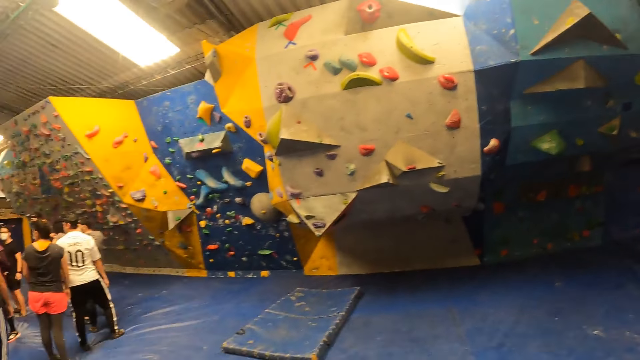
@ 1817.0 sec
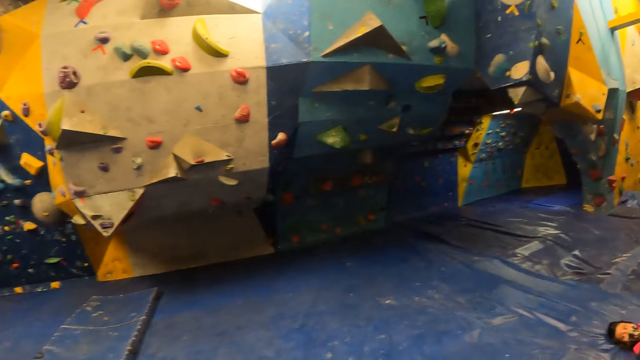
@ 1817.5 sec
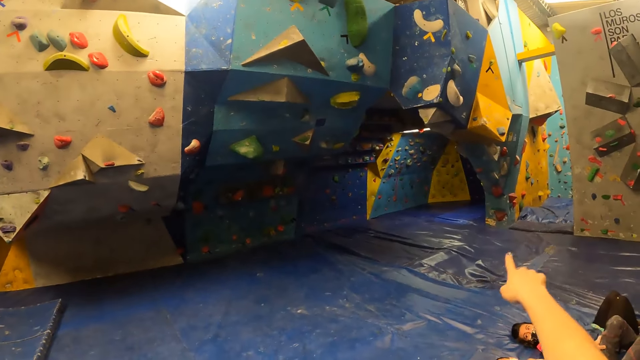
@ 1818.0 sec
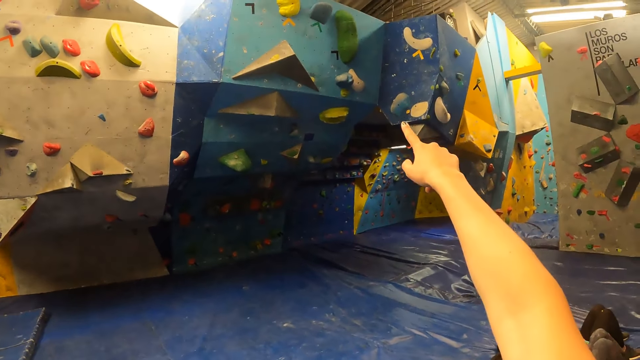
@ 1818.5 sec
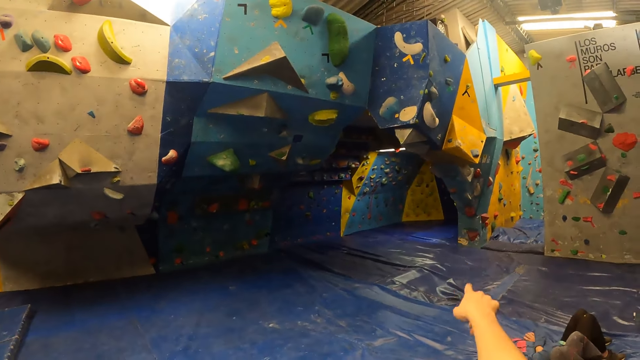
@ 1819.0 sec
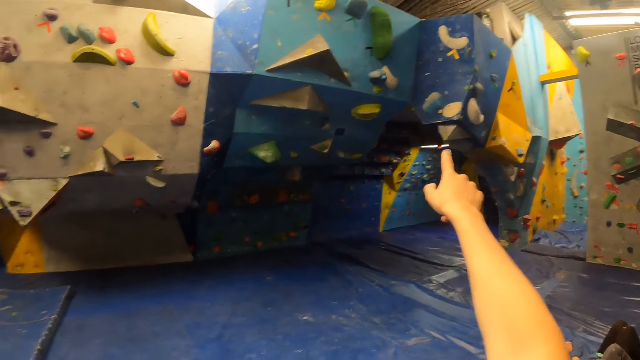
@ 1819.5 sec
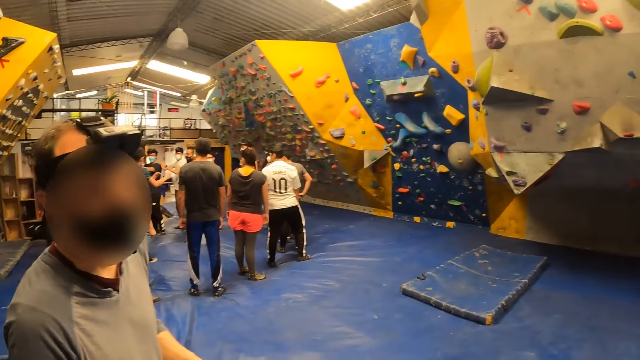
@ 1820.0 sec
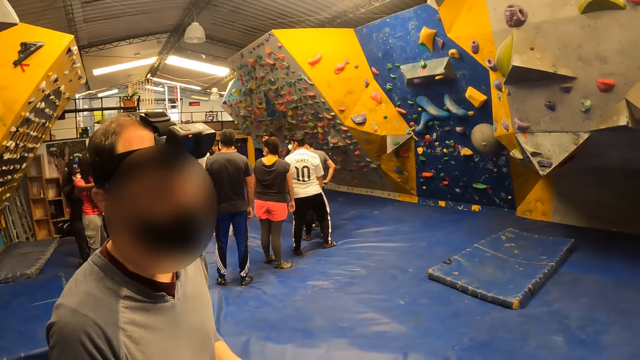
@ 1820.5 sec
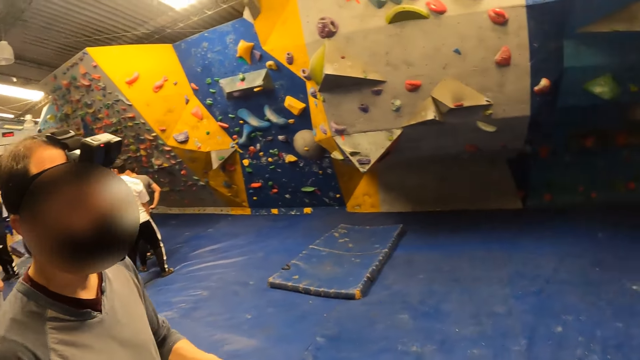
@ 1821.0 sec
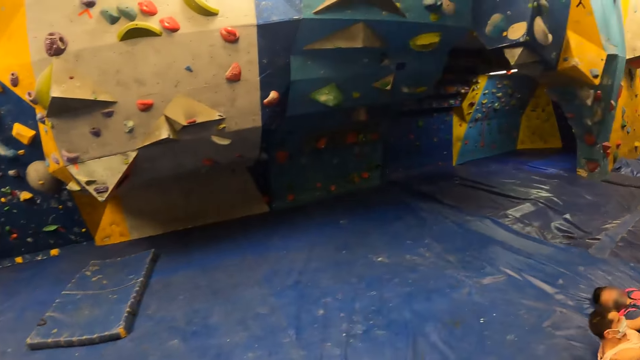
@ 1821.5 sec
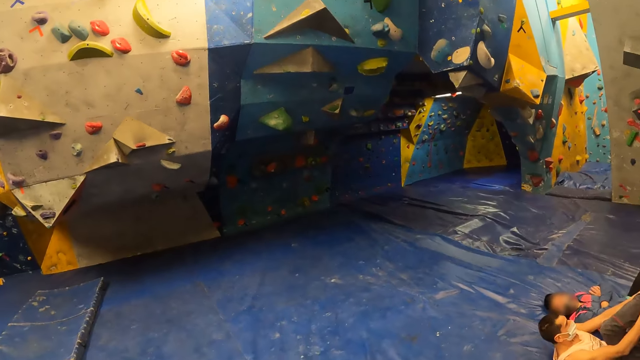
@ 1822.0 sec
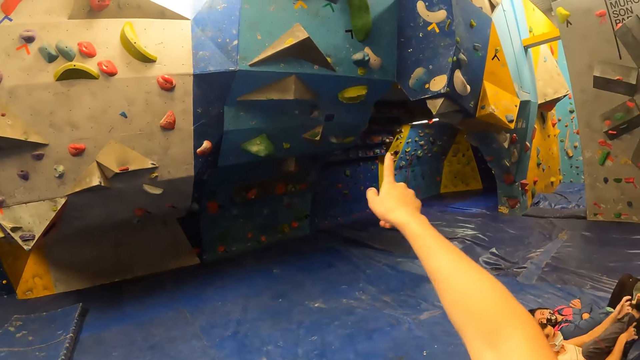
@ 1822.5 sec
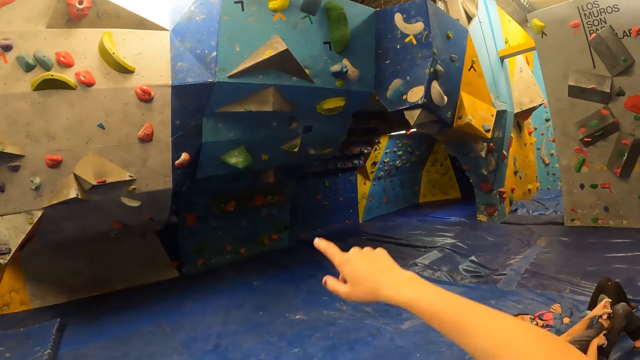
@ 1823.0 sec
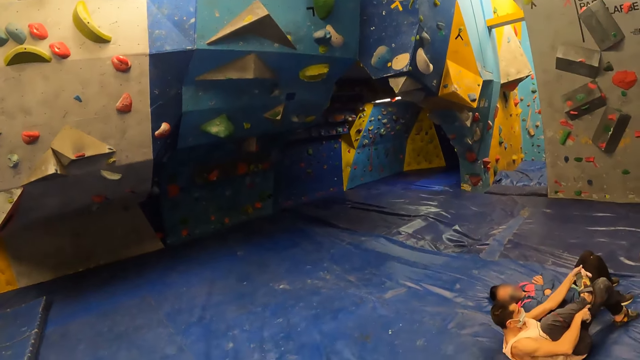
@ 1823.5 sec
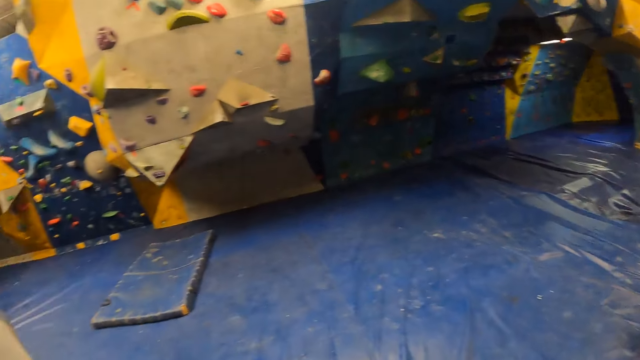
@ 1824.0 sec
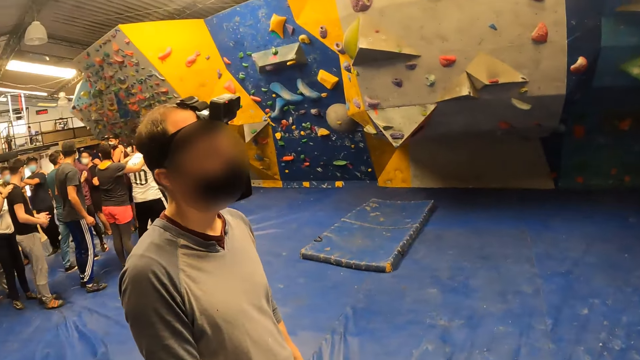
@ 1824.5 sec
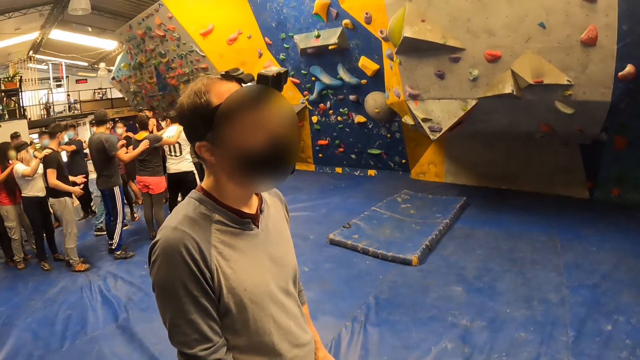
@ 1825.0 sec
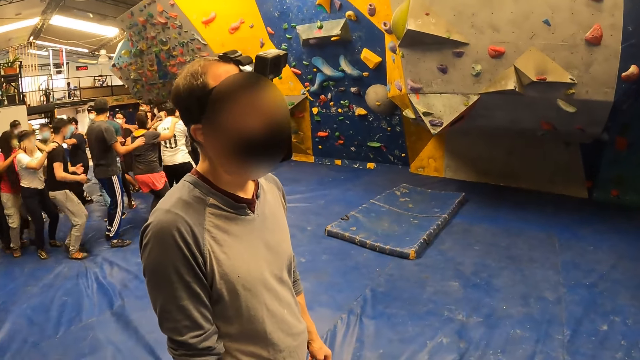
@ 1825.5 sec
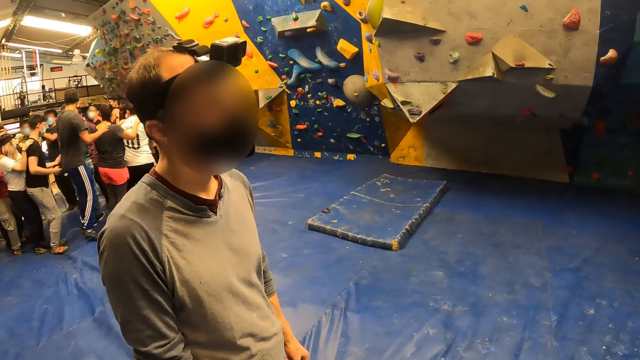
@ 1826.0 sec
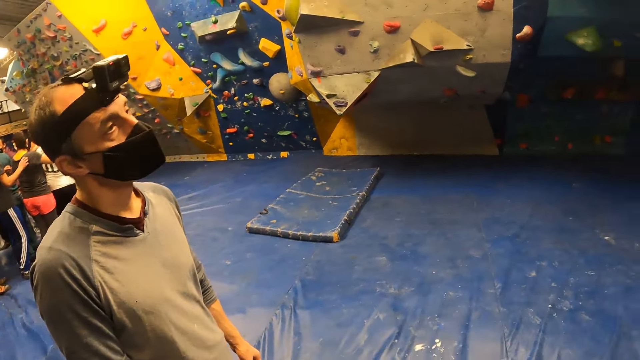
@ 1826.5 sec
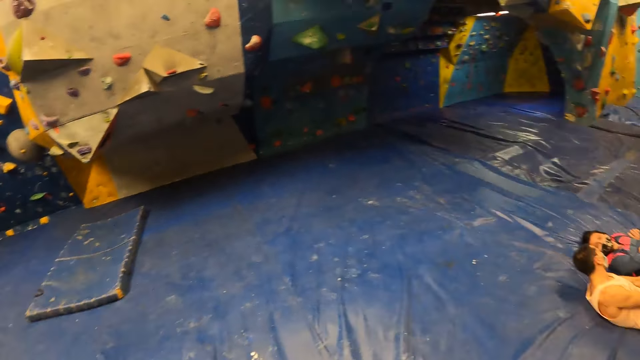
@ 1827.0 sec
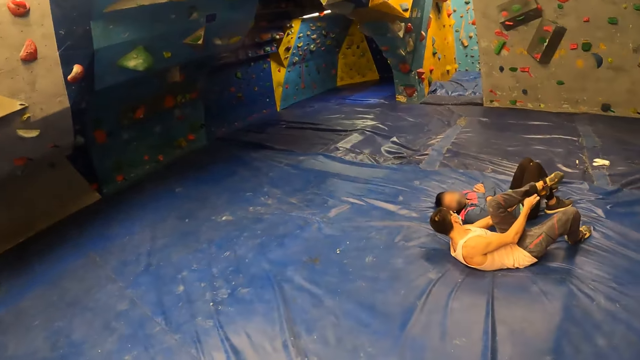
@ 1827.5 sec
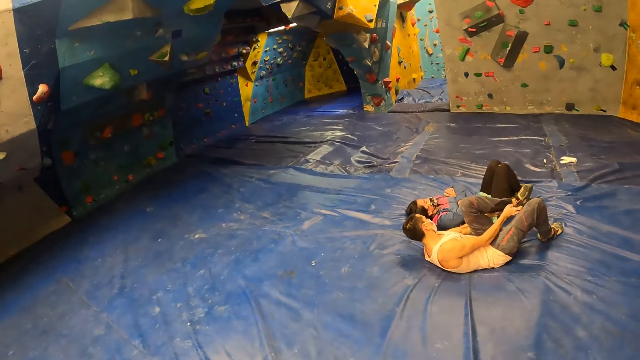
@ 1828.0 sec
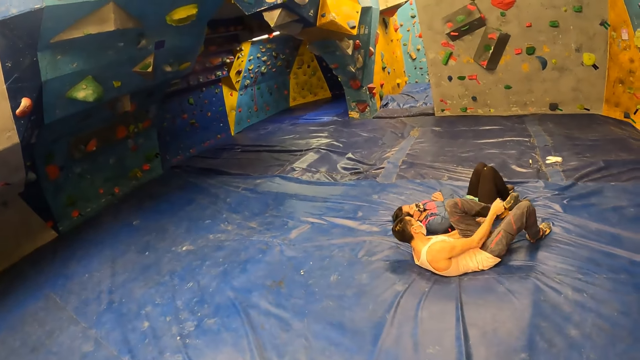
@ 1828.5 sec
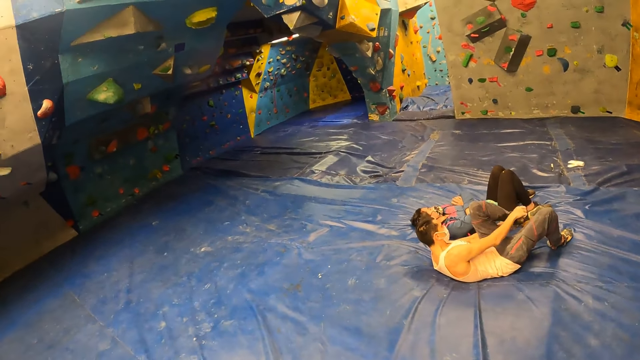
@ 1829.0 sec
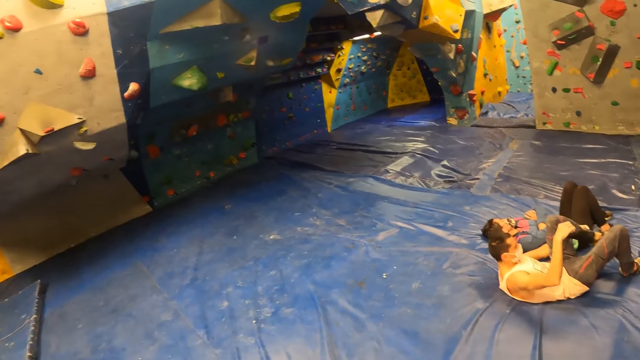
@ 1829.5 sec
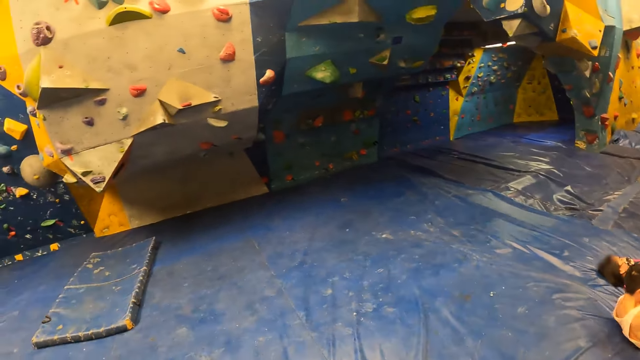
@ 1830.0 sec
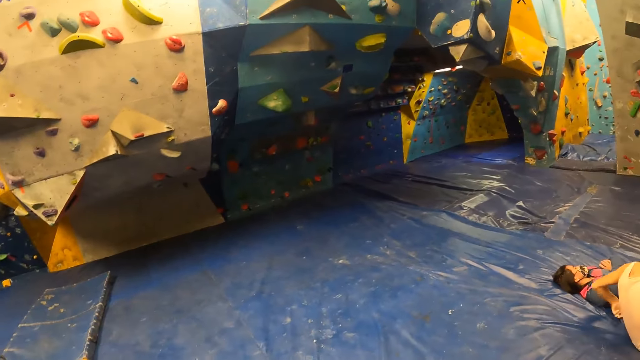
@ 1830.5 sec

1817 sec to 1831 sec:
The camera wearer points at a wall or climbing rocks with her right index finger. She looks around. She points at the climbing rocks. She looks around. She interacts with the man.

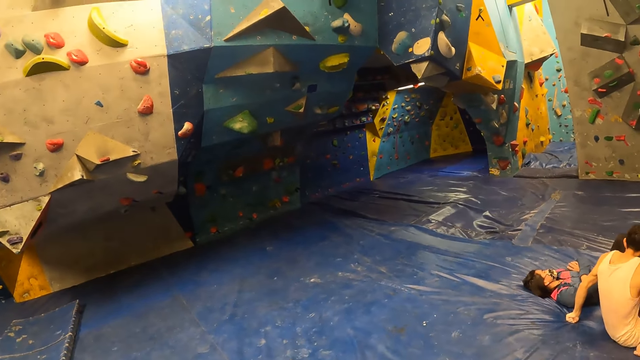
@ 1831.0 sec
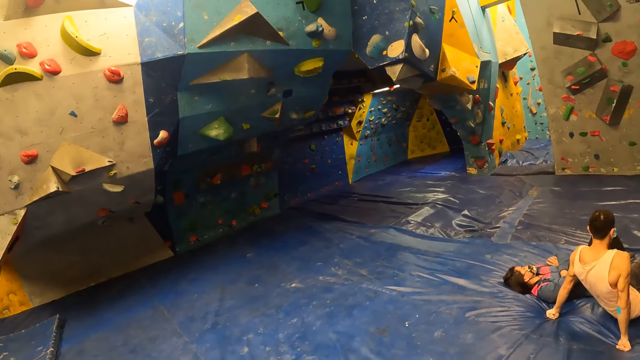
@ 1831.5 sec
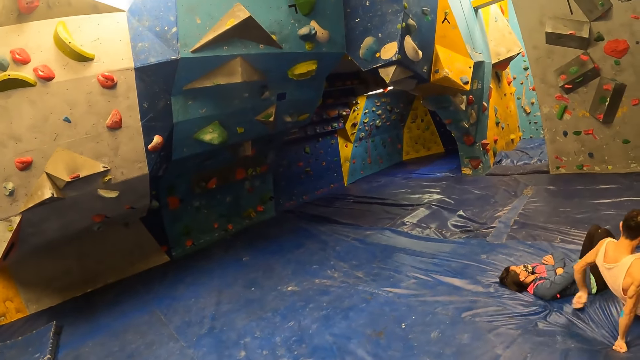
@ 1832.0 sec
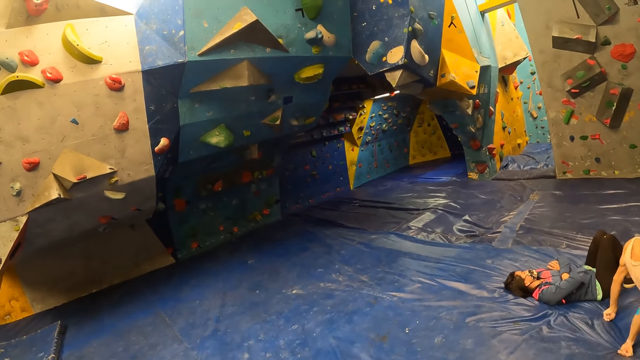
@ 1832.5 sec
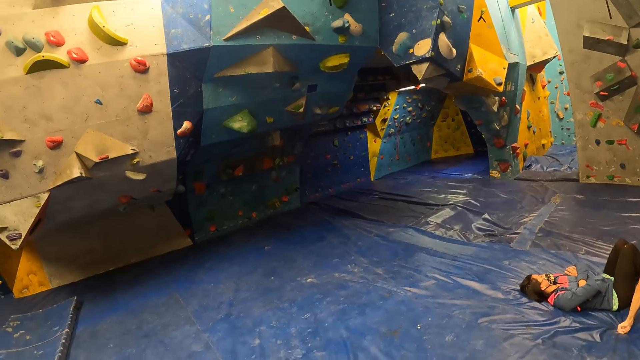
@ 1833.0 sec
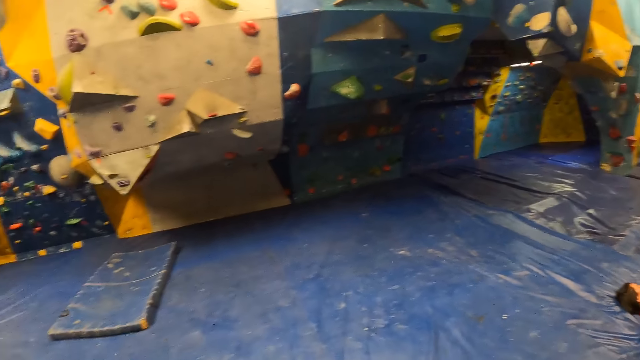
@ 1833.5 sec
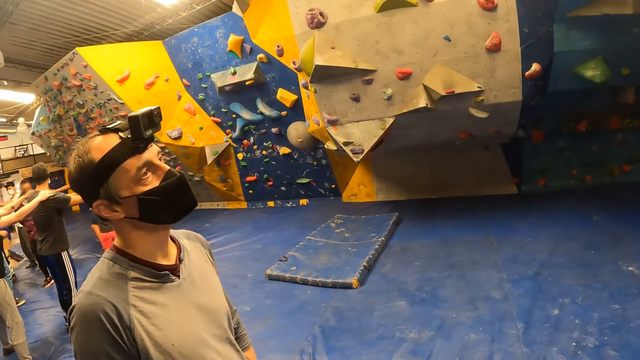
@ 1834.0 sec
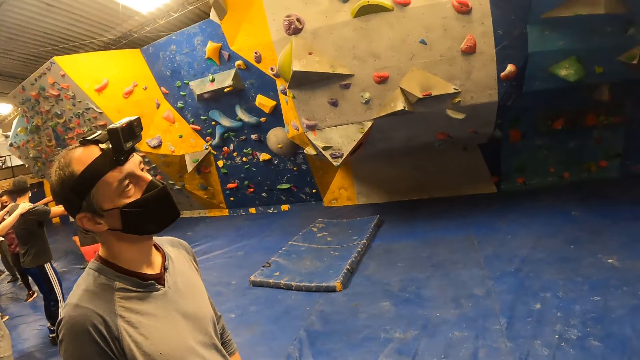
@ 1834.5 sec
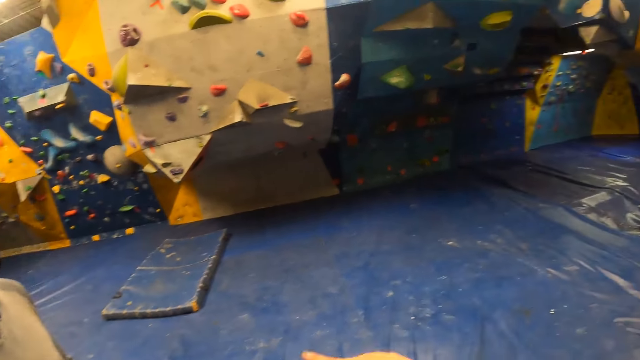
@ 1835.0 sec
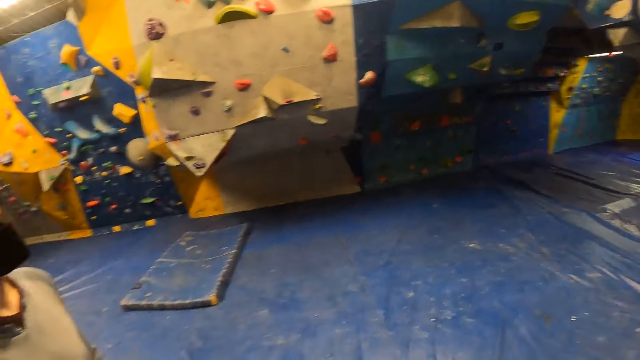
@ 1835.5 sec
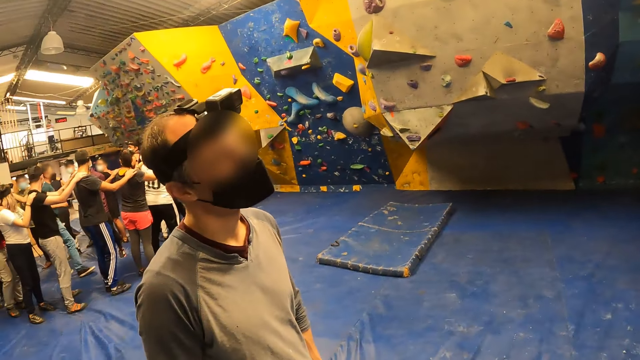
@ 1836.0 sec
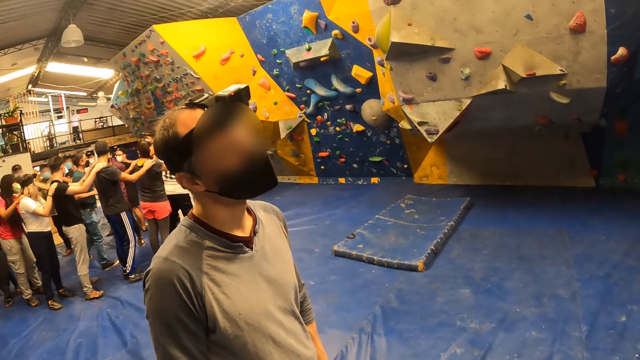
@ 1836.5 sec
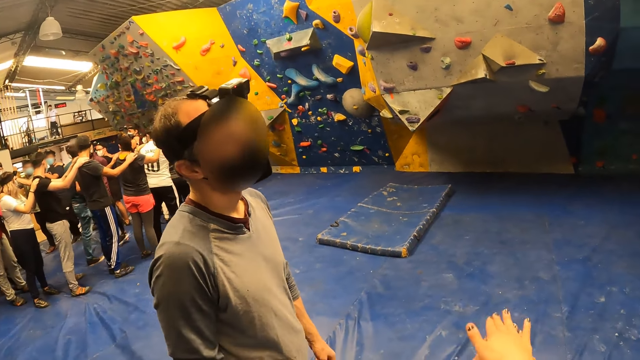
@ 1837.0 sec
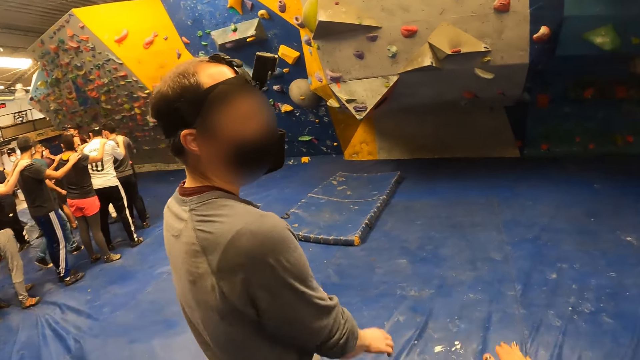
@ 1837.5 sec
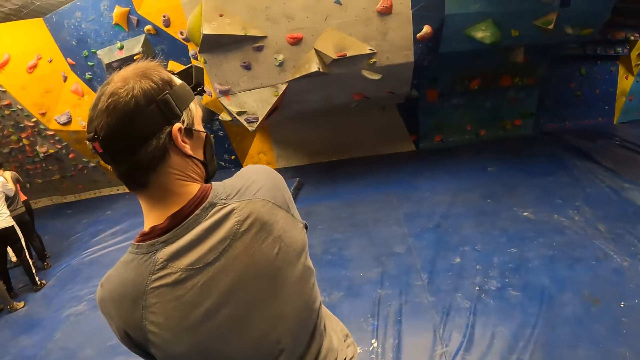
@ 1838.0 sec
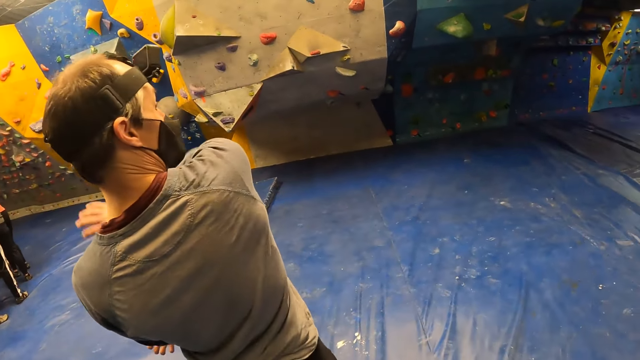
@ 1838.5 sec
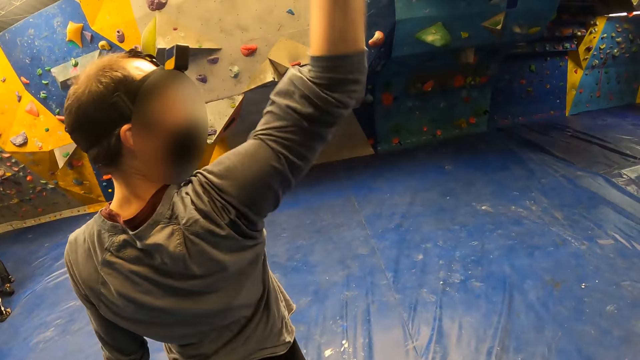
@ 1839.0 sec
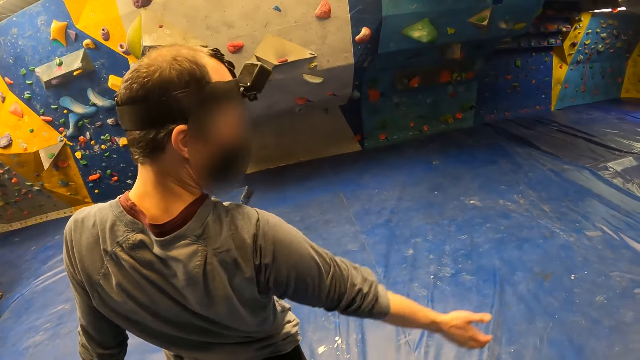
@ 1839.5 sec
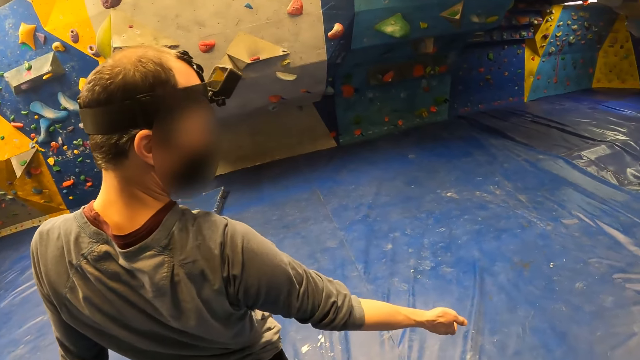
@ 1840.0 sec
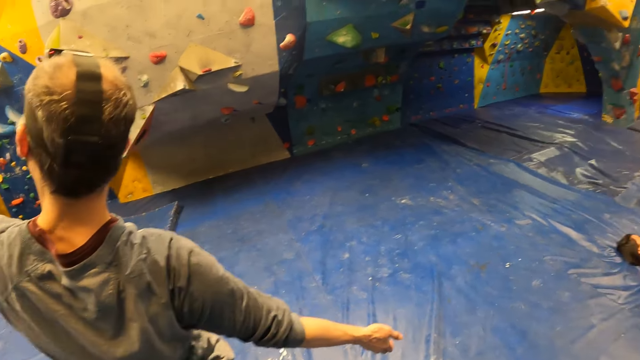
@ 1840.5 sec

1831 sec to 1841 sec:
The camera wearer points at climbing rocks. The man demonstrates to the camera wearer. The man turns back, raises his hand and puts his hand down.
